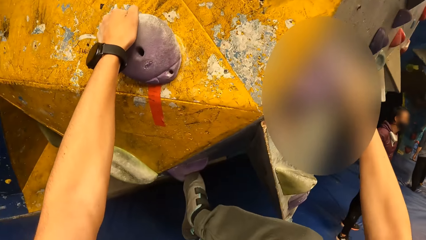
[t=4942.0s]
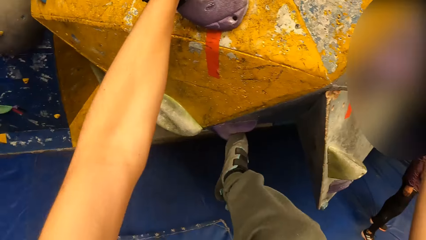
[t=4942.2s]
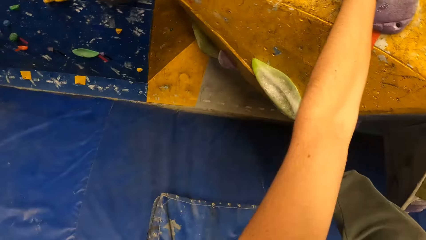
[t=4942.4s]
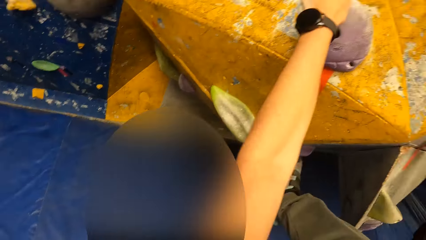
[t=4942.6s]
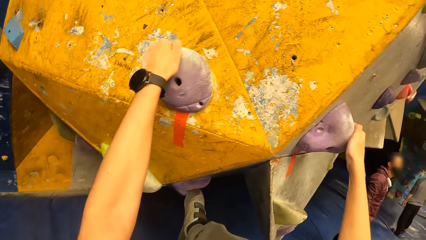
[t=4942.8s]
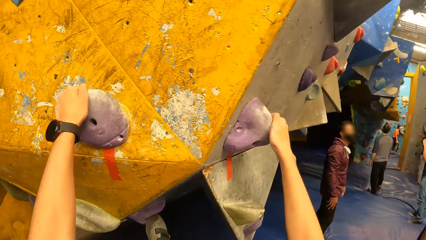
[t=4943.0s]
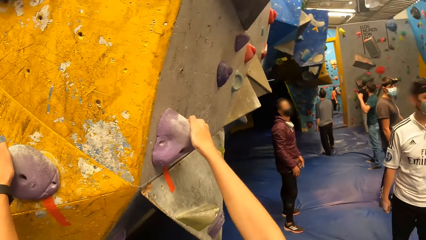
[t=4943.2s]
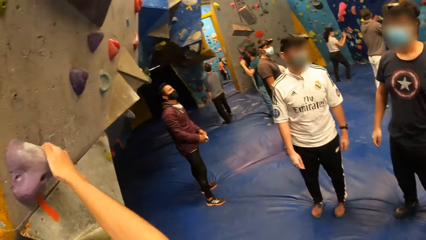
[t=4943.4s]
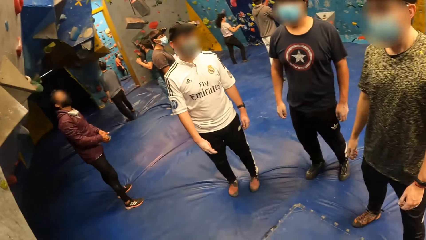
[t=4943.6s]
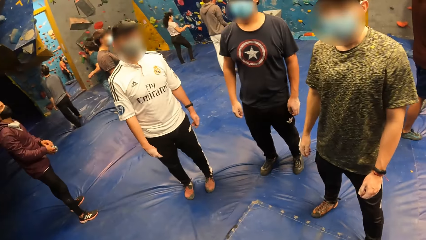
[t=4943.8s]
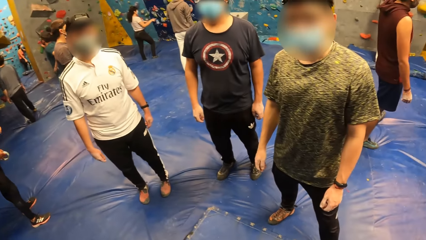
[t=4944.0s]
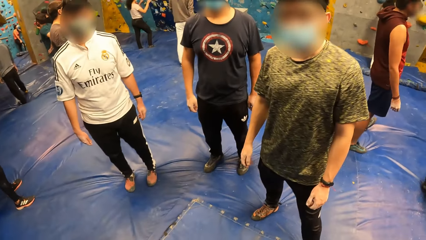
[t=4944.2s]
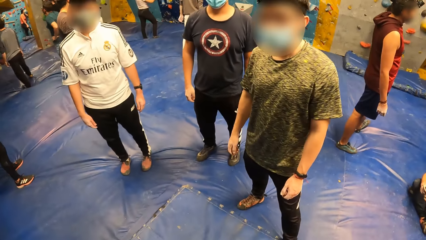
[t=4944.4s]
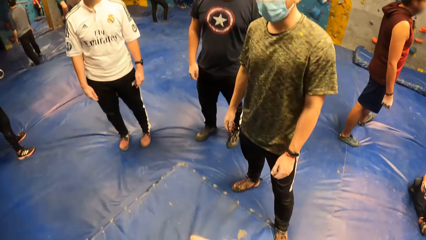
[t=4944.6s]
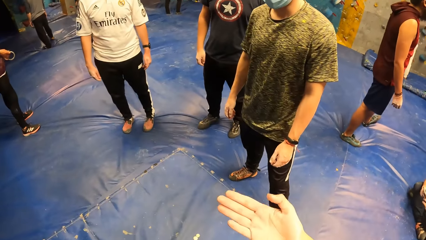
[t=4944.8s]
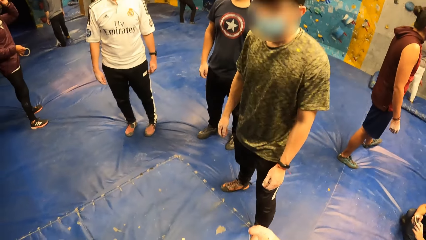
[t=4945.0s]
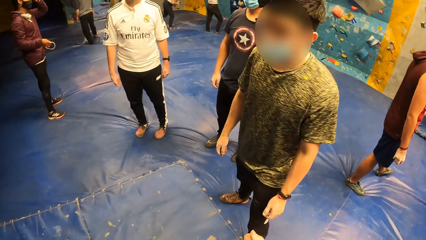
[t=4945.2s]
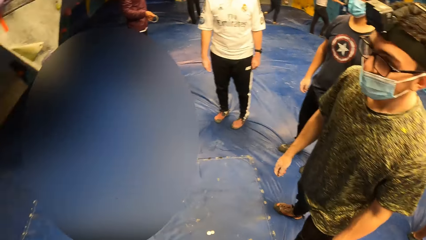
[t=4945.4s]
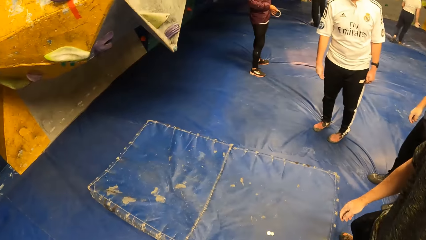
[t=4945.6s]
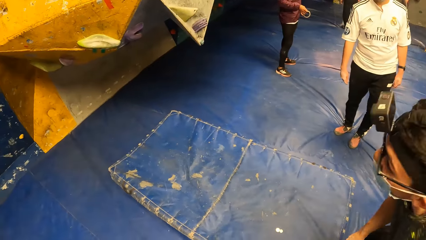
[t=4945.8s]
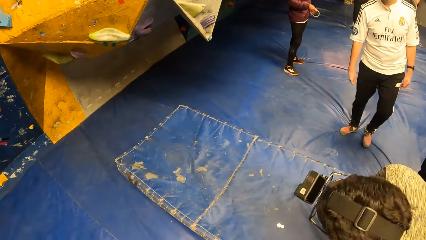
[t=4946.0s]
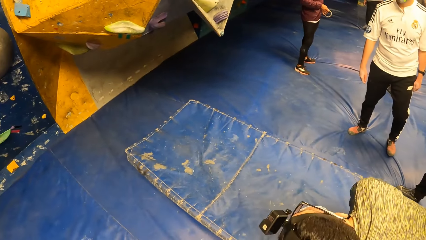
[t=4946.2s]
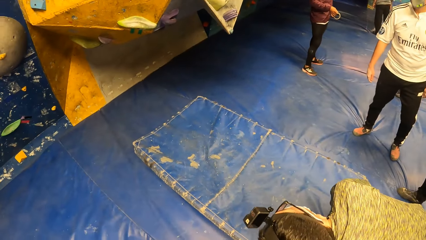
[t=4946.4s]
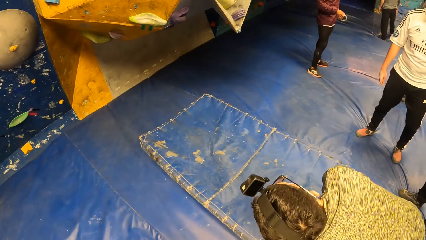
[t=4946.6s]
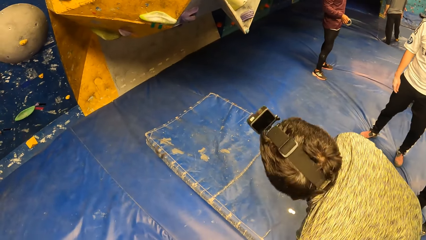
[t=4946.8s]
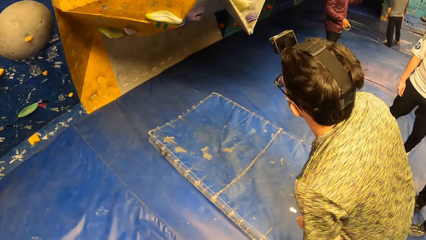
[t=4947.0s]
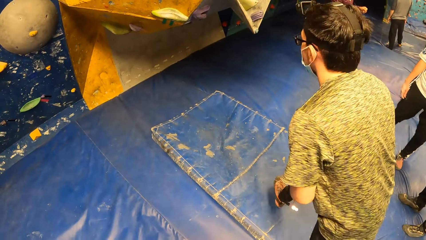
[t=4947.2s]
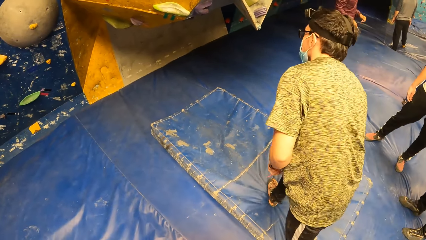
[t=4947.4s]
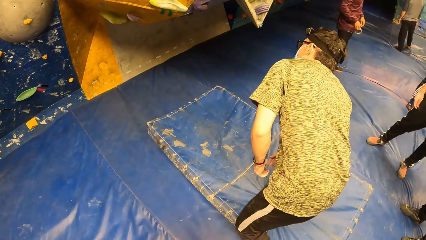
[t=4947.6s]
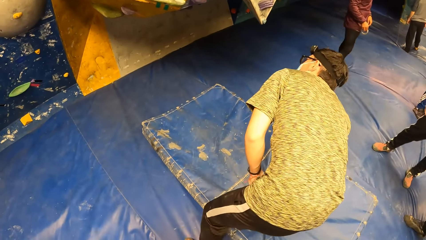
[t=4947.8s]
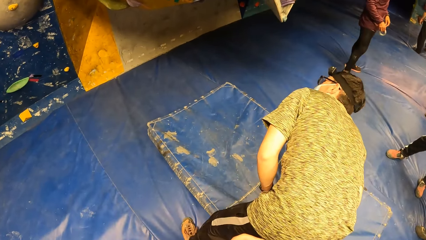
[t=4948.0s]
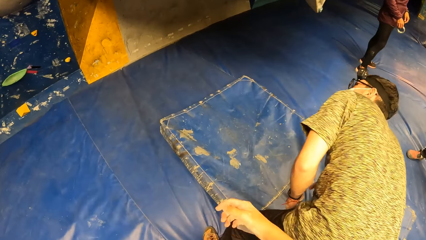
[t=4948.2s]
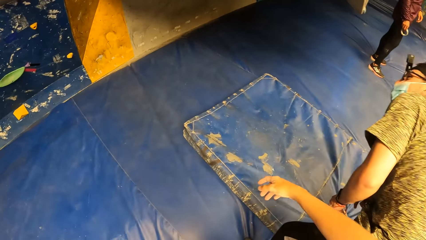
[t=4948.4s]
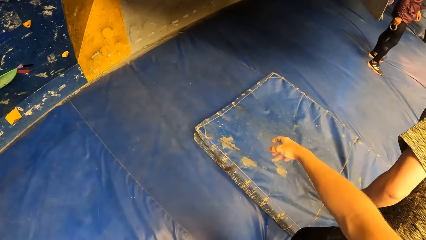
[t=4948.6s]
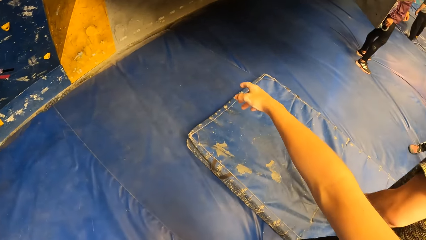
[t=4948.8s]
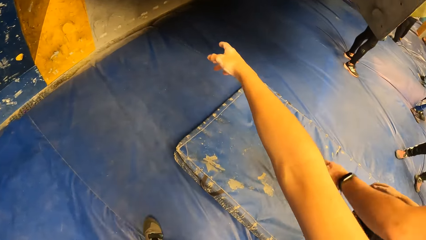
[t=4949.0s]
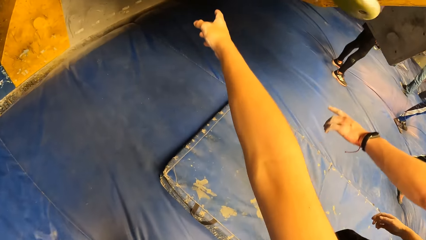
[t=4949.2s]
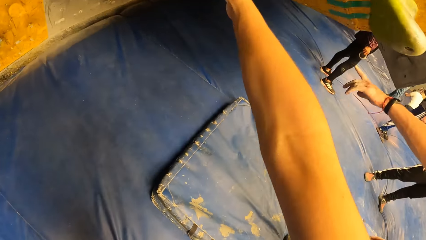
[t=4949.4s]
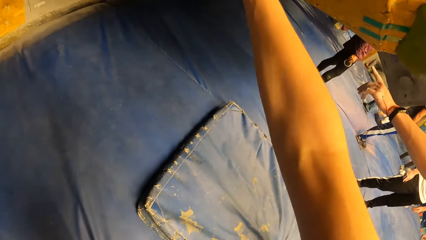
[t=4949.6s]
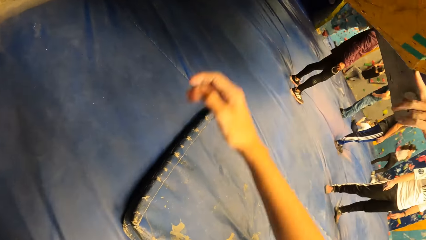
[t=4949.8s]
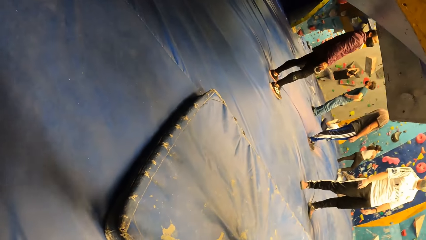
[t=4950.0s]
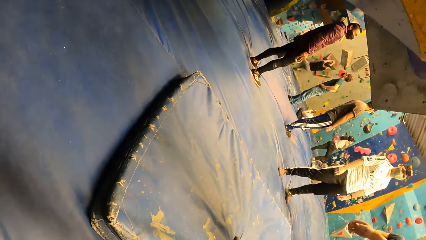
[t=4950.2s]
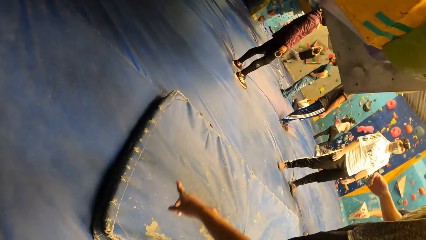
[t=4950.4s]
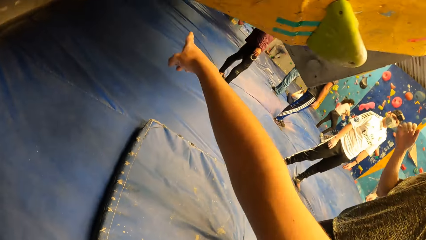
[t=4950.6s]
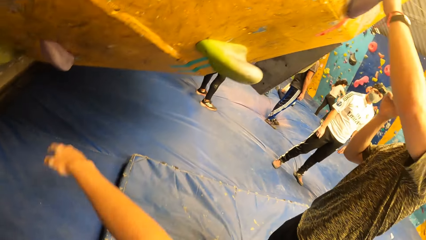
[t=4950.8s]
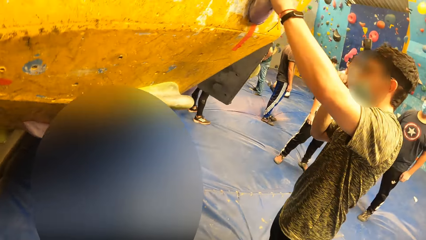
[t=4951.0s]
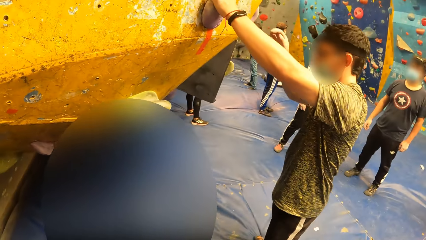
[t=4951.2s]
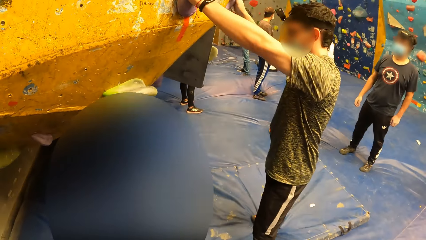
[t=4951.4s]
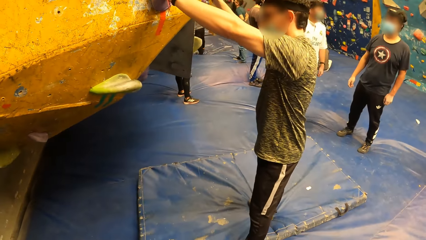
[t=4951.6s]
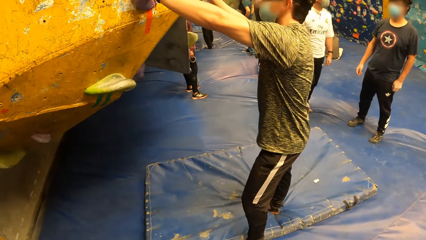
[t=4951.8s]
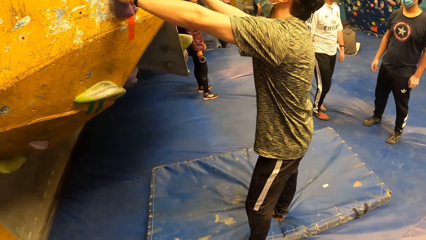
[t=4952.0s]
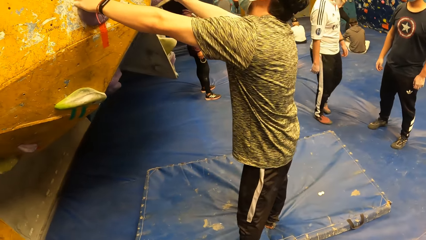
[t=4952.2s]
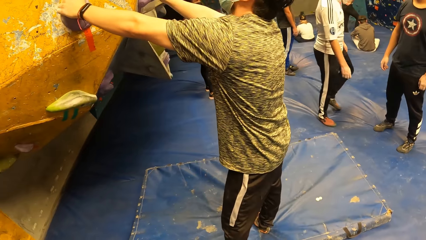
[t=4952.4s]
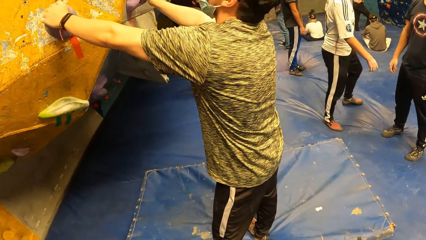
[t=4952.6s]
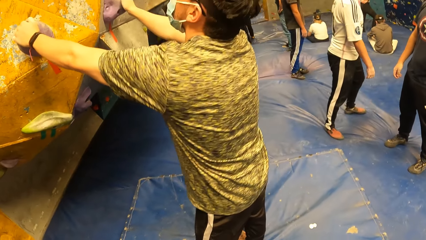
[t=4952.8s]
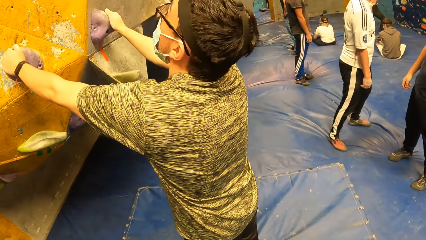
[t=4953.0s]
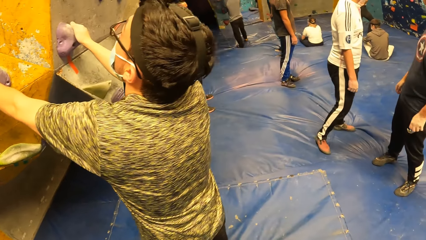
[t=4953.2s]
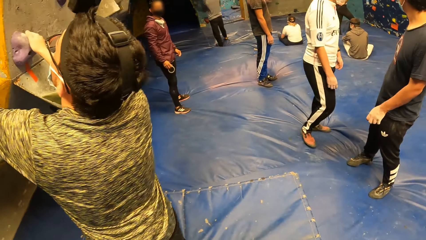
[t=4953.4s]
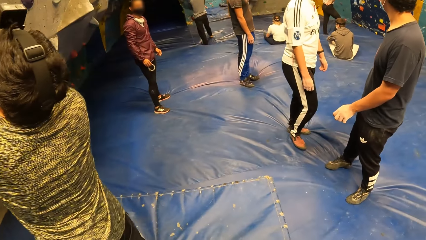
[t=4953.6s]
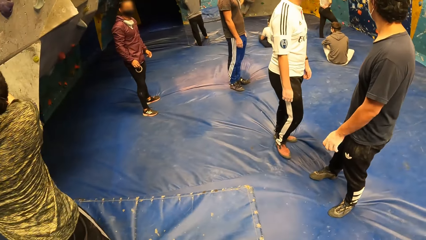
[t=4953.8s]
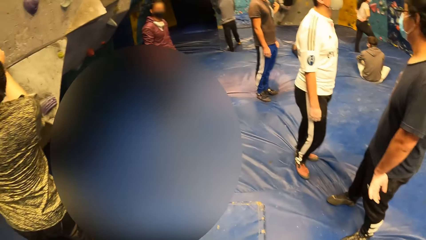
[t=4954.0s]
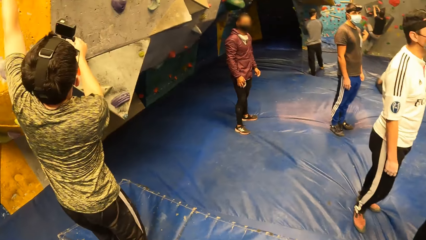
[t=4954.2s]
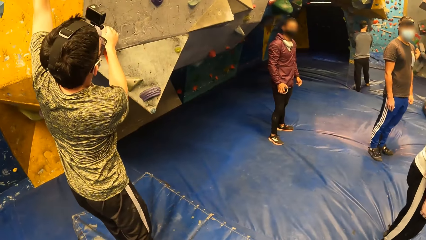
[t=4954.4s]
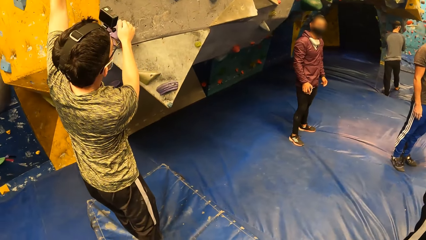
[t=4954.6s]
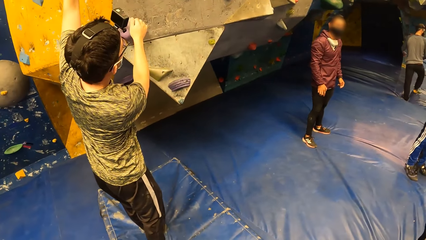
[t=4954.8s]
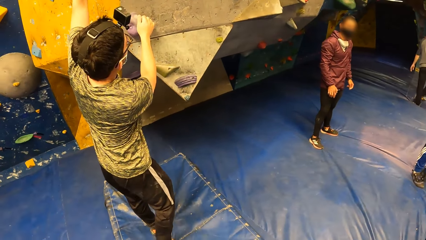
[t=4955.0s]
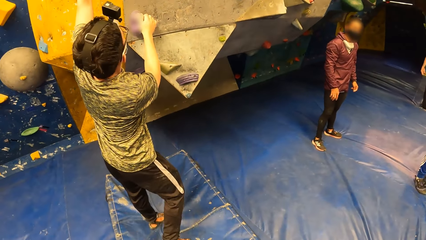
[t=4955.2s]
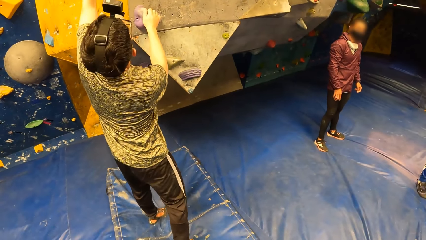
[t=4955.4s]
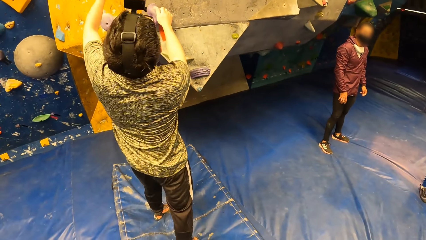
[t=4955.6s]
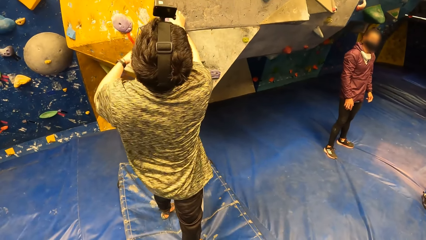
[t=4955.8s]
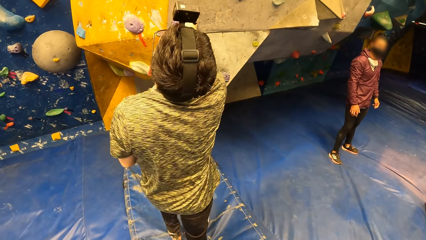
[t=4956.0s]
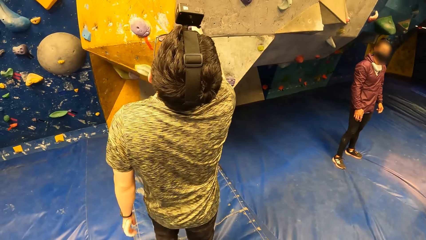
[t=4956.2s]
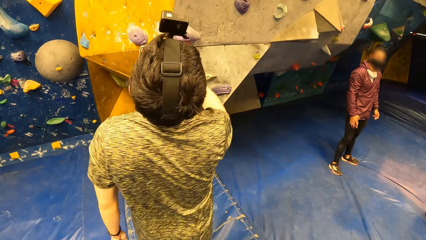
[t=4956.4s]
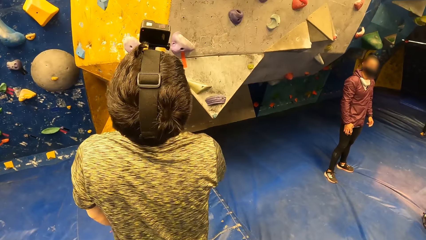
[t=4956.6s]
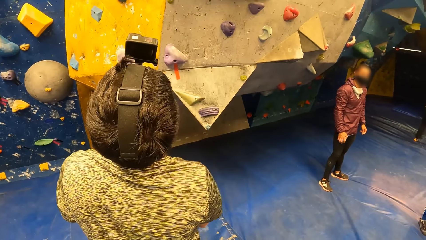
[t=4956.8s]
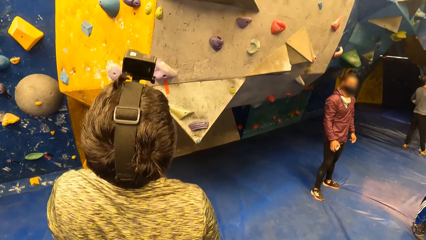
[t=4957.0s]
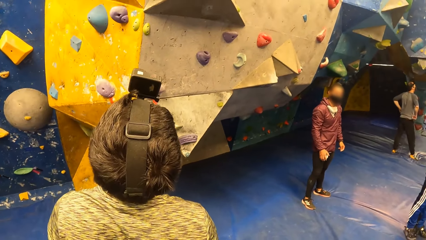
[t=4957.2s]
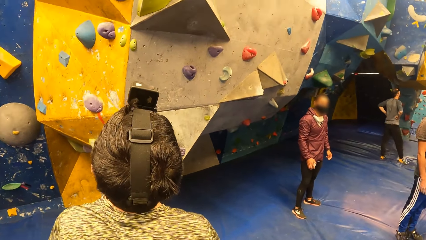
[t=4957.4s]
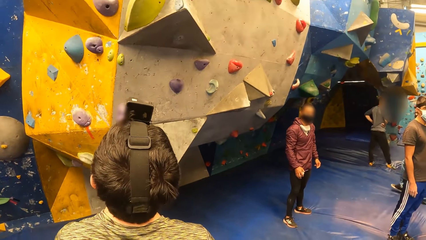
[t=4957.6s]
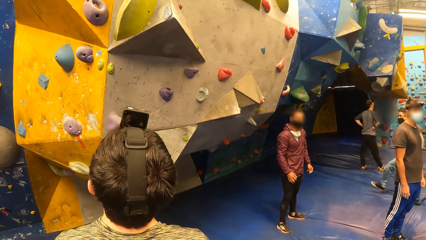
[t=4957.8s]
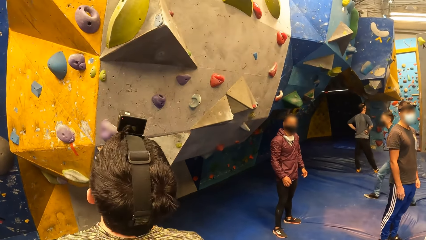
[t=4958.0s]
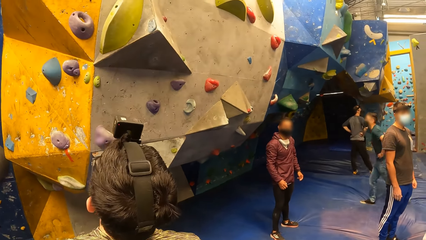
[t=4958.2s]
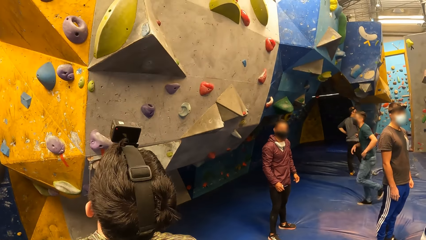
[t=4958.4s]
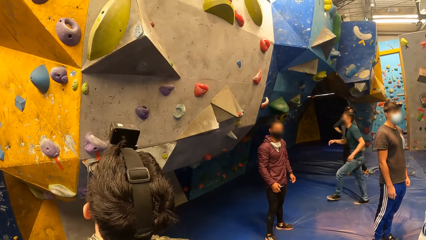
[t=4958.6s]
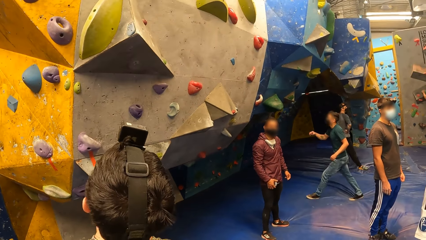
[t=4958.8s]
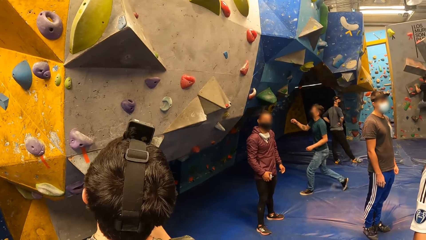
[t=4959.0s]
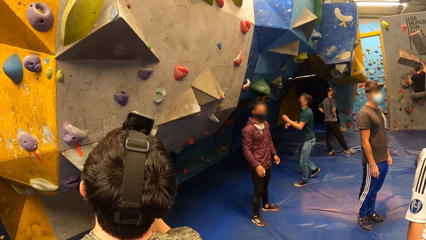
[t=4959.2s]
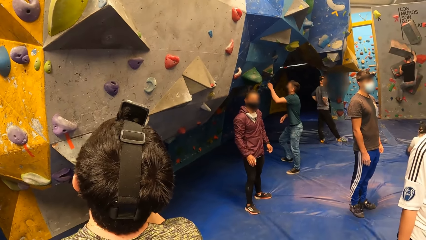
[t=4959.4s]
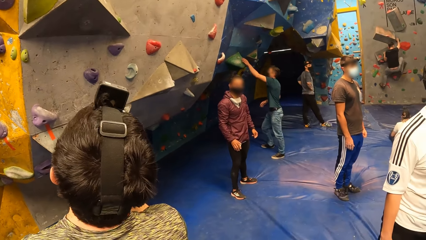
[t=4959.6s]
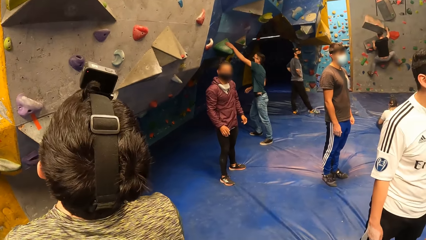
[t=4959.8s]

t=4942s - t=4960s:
The camera wearer looks around. He moves his right hand. A man bends beside the board. The man steps on the canvas and bends beside the board. The camera wearer stretches his hand towards the board. He points at the rock wall with his right hand. The man holds on the board and climbs the rock wall with both hands. The camera wearer moves beside the man. The man removes his hand from the board and looks at the board.
